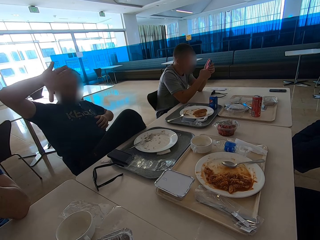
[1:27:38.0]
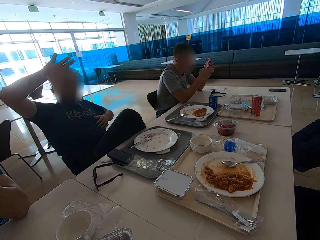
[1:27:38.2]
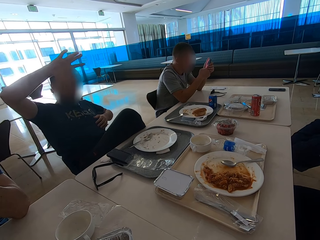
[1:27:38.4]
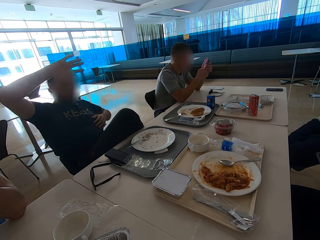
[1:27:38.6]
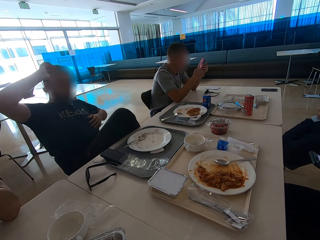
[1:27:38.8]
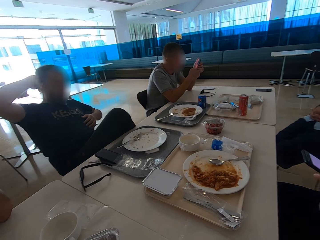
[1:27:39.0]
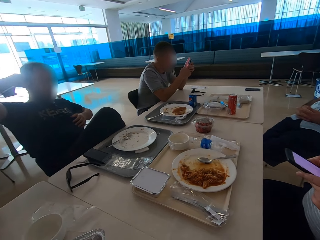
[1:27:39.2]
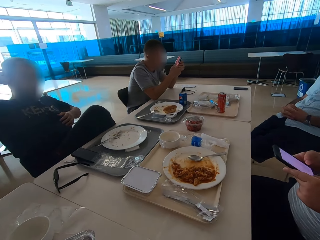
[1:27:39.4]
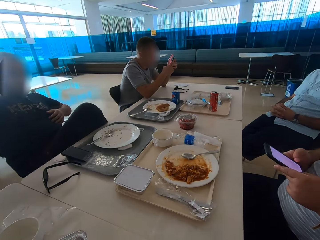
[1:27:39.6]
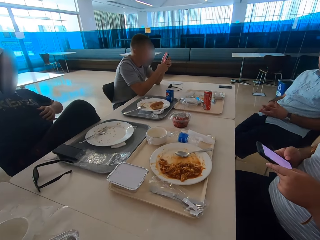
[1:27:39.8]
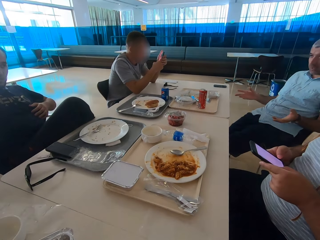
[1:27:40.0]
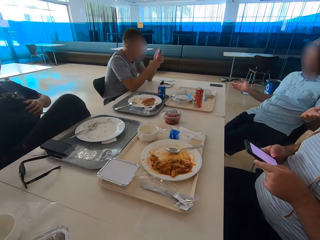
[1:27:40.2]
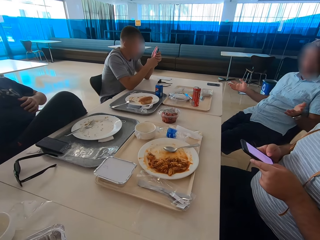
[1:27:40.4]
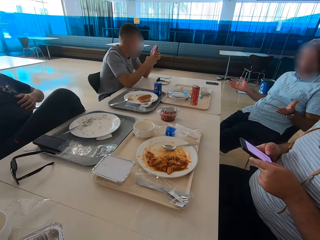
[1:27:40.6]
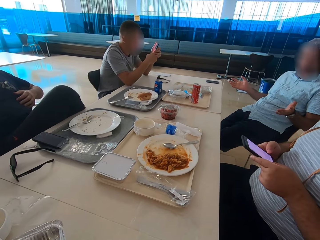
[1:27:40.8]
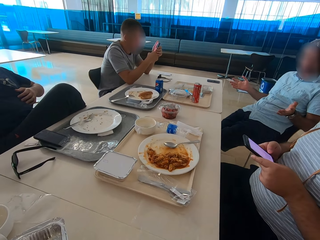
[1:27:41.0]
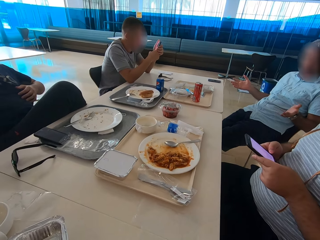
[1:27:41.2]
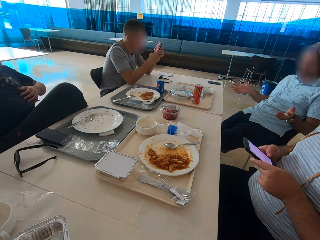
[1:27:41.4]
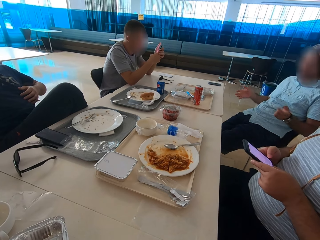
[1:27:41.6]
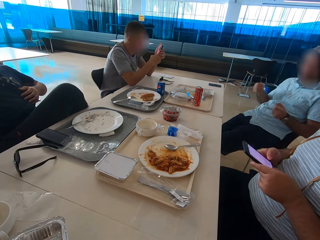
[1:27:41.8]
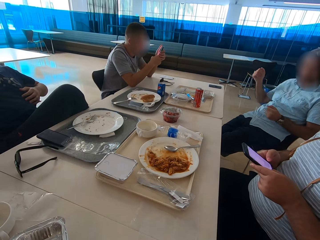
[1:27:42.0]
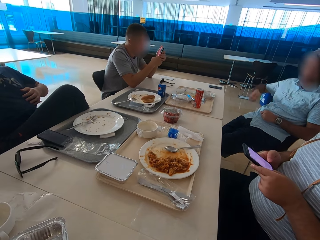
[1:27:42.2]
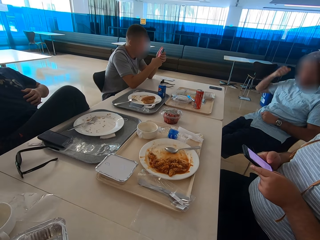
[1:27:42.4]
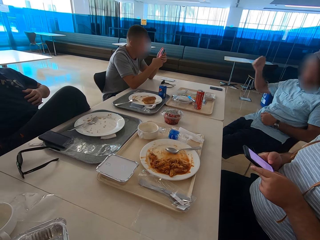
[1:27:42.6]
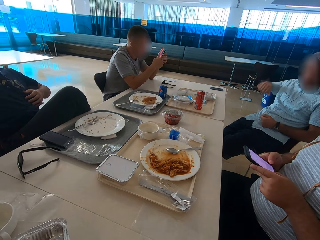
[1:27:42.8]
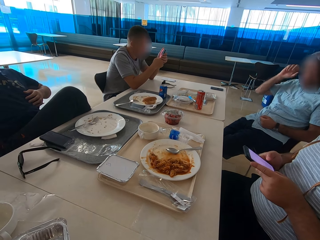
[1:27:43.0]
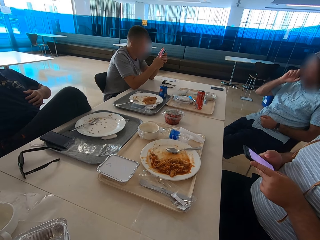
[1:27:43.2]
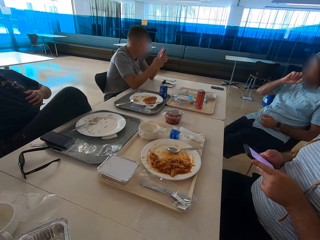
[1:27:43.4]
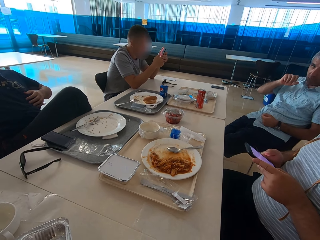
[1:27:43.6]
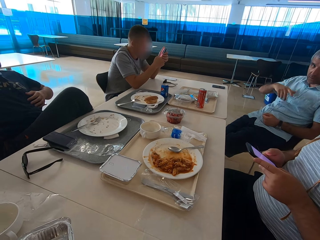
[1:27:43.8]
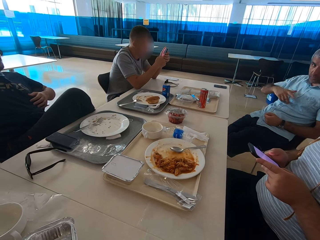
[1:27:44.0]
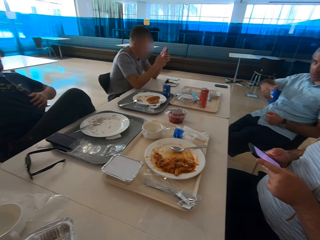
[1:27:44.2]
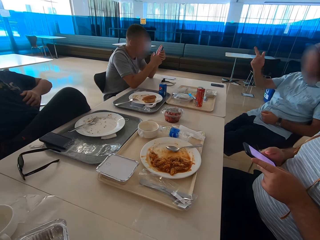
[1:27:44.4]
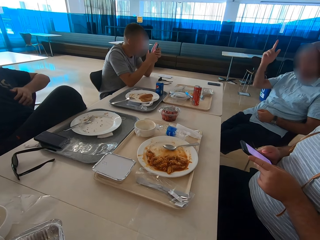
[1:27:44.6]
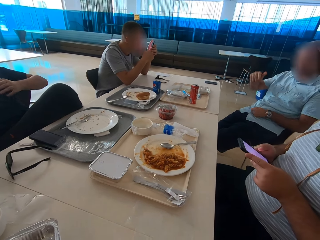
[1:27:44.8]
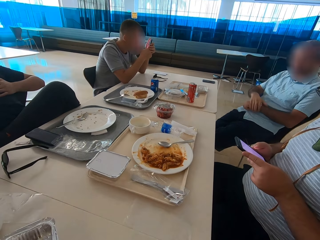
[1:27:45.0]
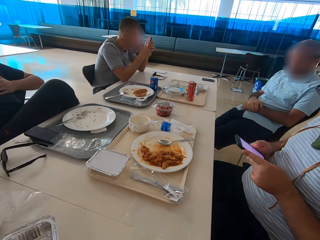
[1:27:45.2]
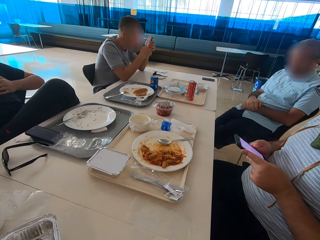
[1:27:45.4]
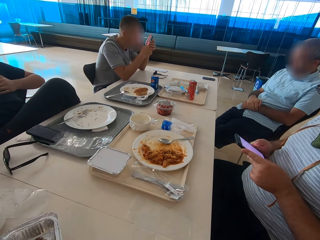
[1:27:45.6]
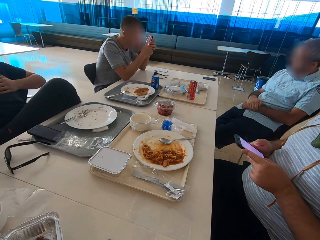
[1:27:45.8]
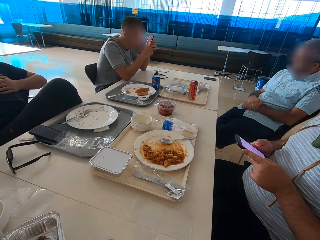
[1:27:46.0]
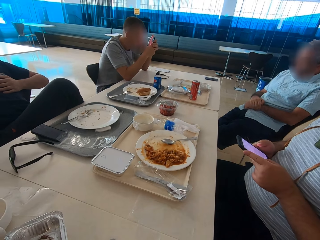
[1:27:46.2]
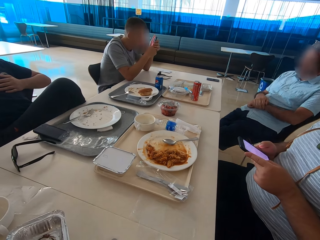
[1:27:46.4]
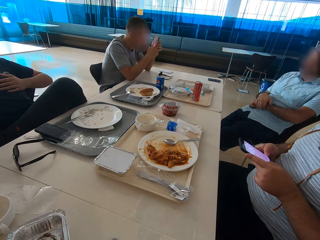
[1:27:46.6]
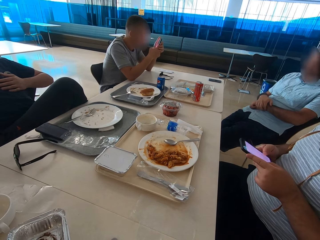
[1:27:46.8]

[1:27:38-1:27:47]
A man touches his head. Another man illustrates with hands. A third man holds a mobile phone. The first man moves his hand. A fourth man scratches his face.

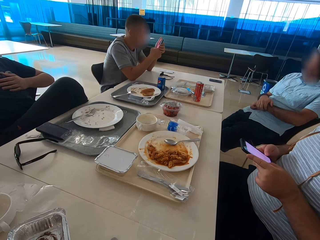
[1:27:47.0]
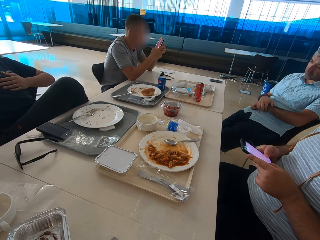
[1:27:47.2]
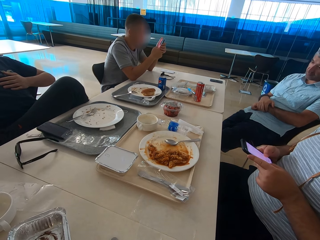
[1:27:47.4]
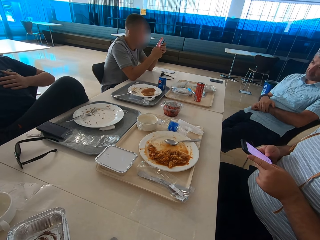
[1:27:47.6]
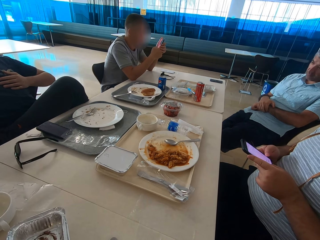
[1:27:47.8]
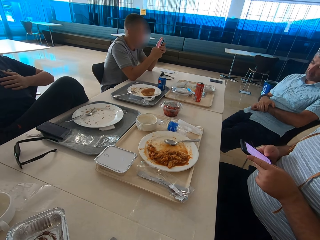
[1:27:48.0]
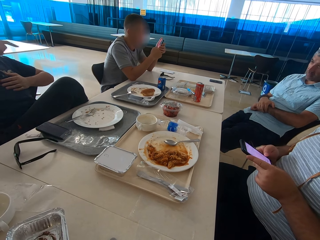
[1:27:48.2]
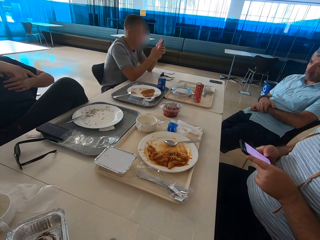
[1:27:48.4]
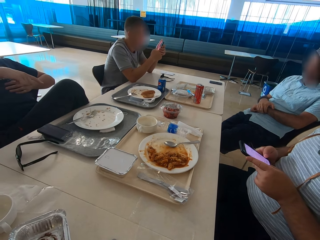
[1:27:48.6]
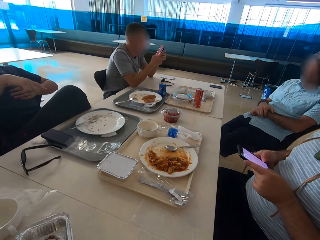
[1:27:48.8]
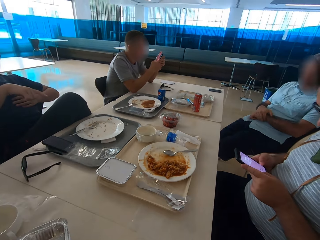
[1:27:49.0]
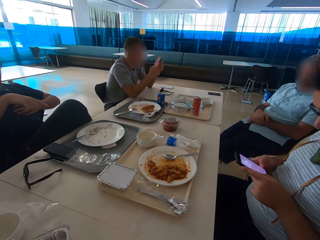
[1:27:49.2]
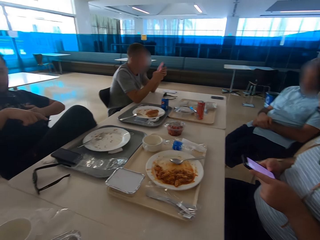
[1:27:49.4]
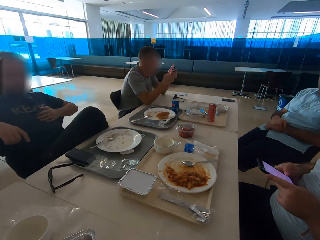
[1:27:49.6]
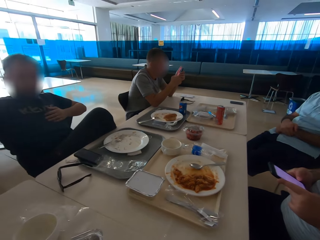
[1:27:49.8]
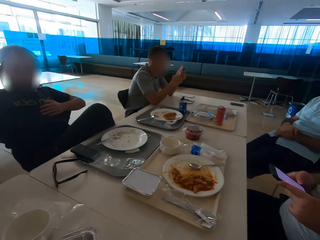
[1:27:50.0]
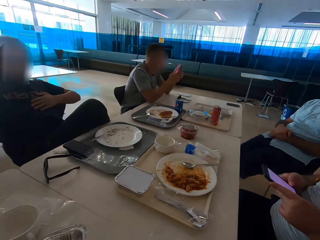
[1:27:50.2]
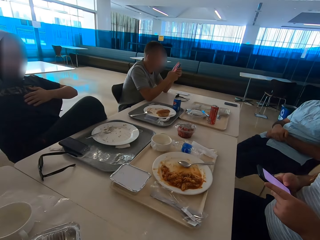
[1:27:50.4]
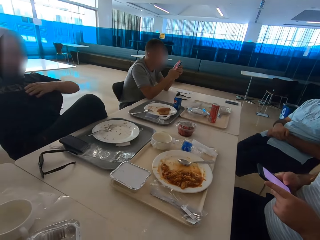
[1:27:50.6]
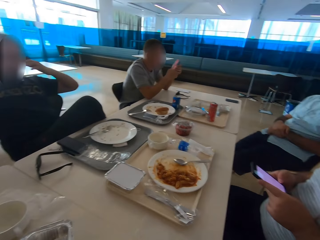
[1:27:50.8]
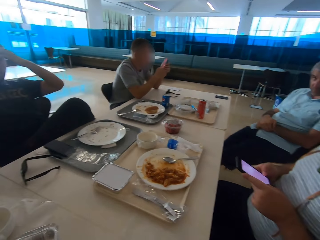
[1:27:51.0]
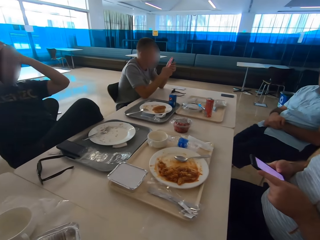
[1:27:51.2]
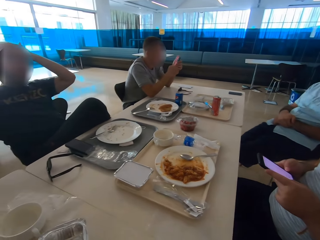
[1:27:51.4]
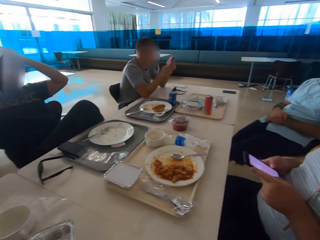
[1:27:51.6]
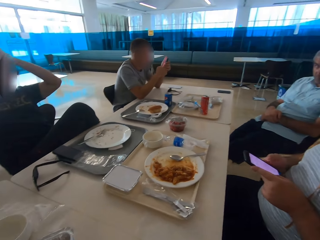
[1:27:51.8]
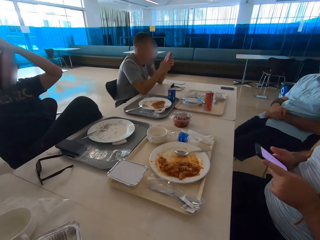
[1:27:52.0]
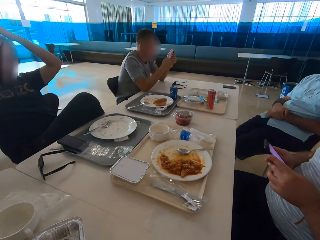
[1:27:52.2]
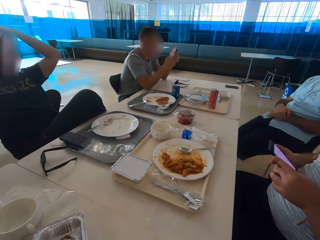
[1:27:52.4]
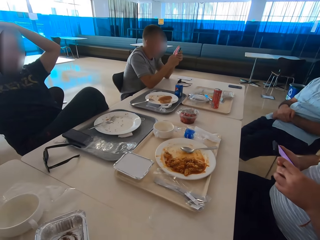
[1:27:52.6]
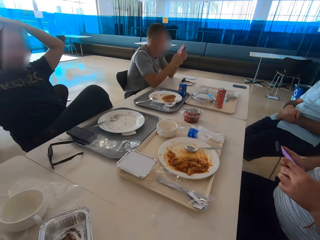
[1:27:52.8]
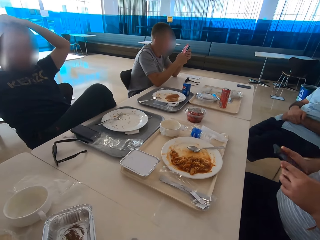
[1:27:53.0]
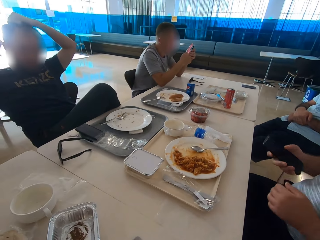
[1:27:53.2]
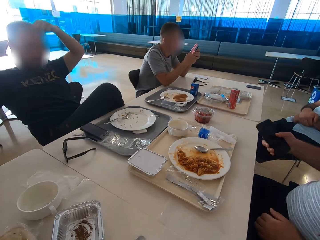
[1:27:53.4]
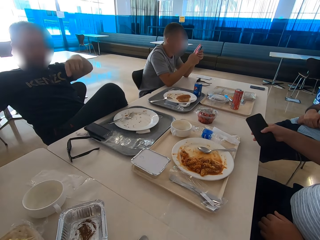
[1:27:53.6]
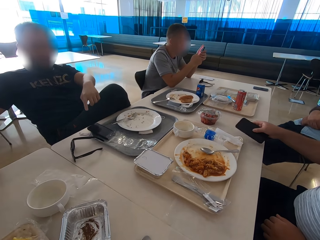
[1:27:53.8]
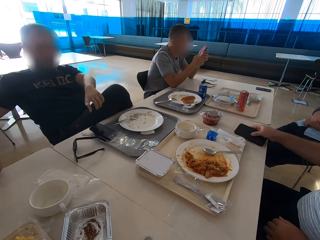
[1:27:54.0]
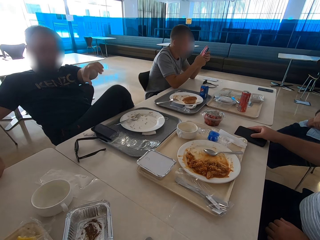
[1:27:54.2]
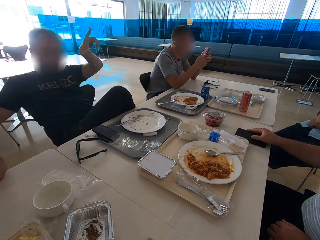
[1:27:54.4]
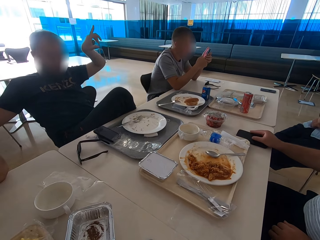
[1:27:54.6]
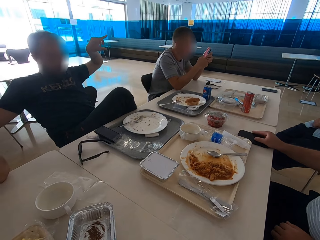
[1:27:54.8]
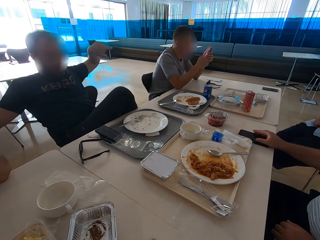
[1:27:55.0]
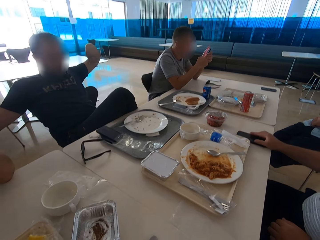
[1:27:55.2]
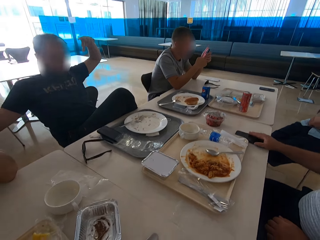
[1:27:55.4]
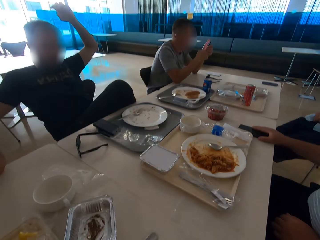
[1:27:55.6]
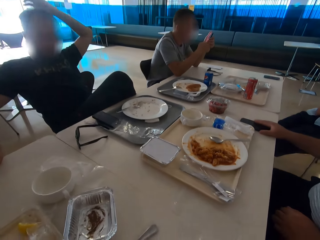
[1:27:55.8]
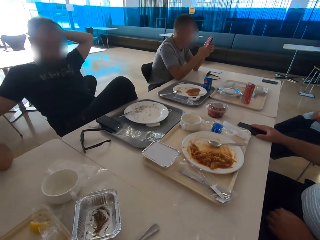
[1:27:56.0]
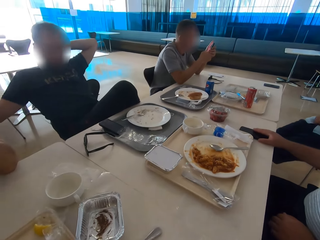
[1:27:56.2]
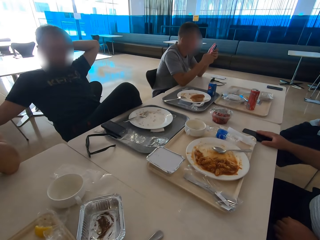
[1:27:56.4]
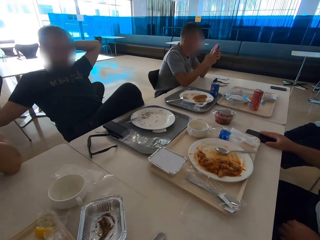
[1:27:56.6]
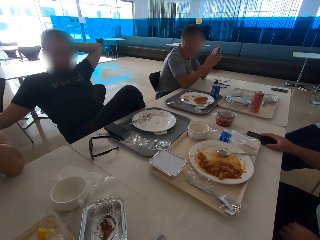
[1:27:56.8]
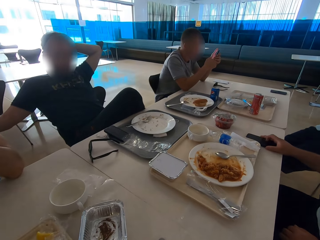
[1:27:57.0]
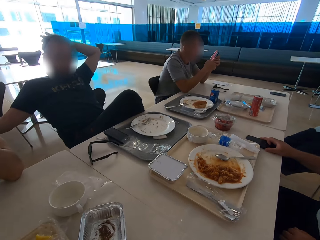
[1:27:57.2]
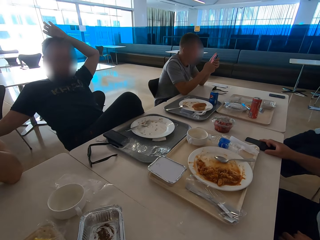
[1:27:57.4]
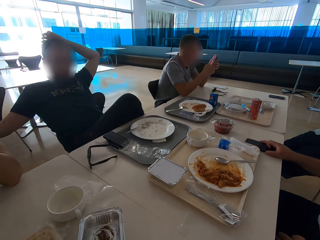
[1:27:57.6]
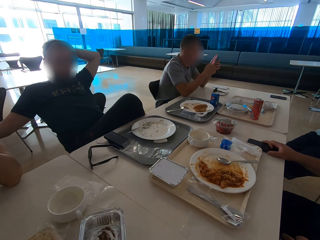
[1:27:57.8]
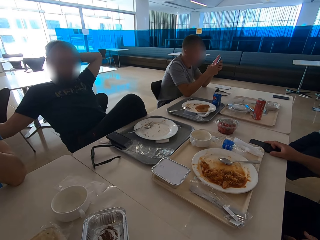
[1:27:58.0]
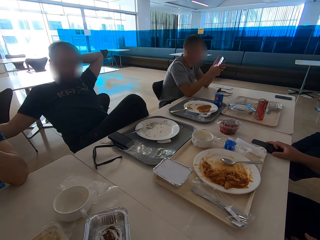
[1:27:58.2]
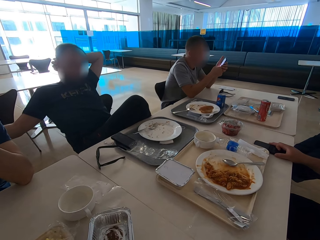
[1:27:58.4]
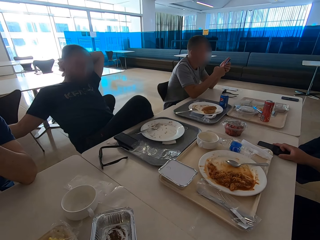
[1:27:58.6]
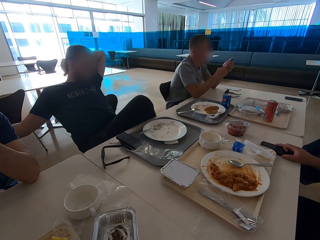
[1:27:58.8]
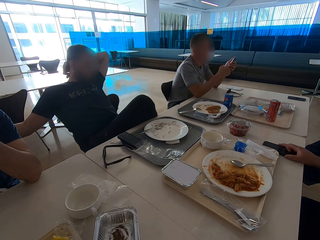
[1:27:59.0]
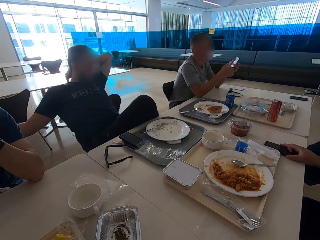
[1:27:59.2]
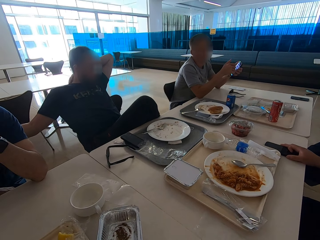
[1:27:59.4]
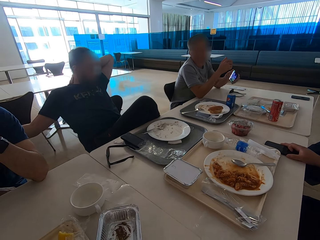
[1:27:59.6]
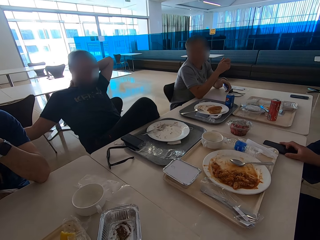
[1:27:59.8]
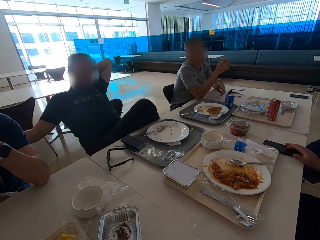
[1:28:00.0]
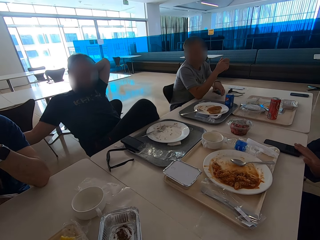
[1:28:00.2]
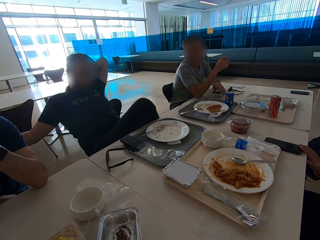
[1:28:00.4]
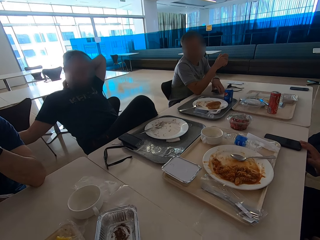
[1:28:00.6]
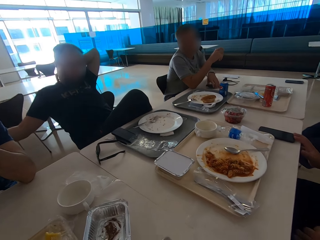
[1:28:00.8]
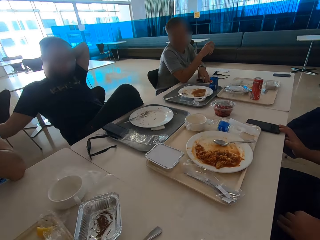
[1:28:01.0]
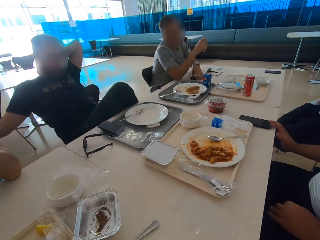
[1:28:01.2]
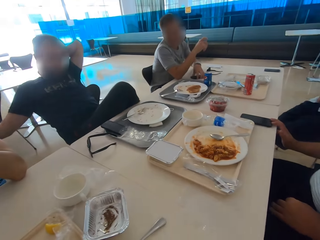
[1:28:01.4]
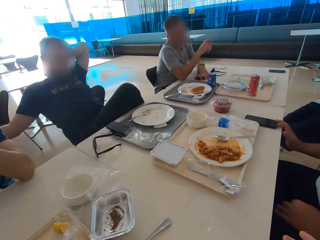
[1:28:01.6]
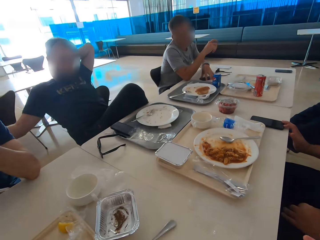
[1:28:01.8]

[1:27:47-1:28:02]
A man operates a mobile phone. Another man operates a mobile phone. A third man points and uses gestures. The third man lifts his hand and touches his hair. The first man presses a mobile phone button. The third man points and uses gestures. The first man puts the phone on the table and holds the mobile phone on the table. A fourth man sits close to the third man. The third man touches his hair. The third man scratches his head and scratches his neck. The first man moves his hand. The second man puts his phone on the table.
